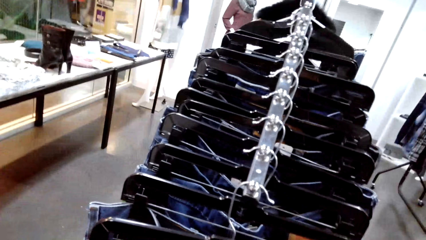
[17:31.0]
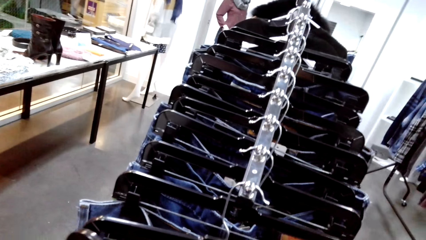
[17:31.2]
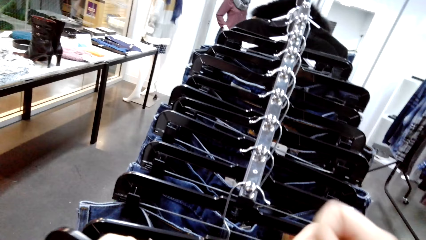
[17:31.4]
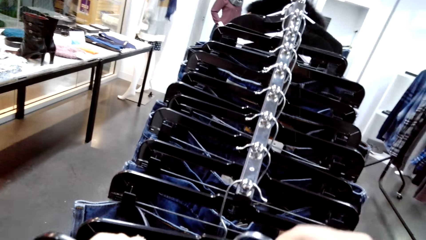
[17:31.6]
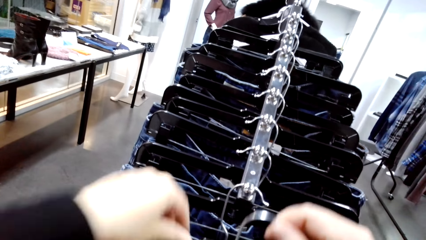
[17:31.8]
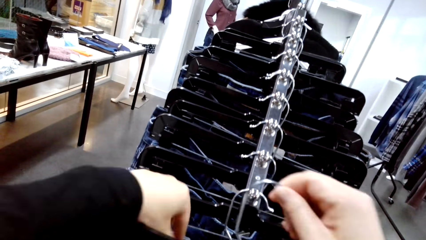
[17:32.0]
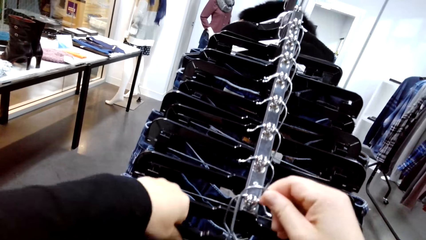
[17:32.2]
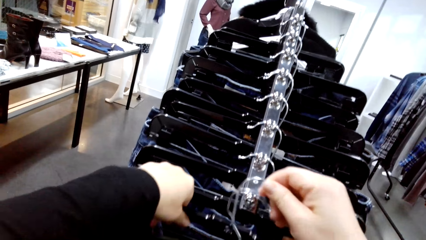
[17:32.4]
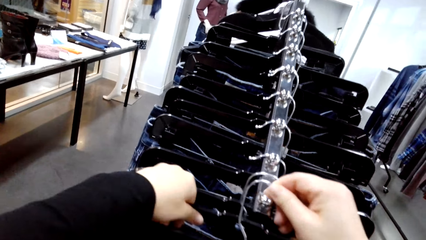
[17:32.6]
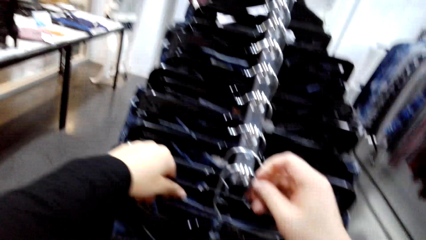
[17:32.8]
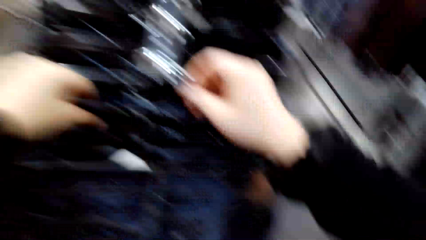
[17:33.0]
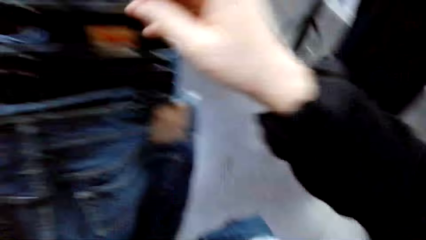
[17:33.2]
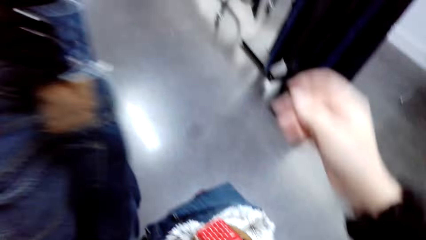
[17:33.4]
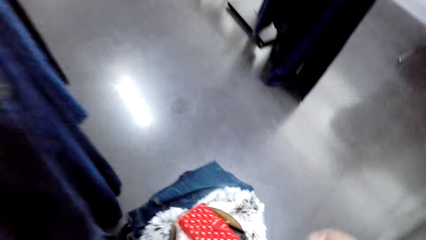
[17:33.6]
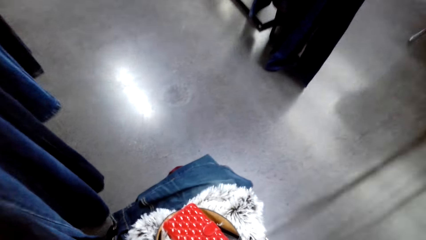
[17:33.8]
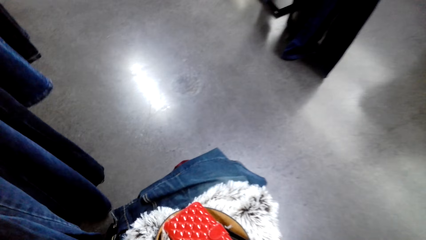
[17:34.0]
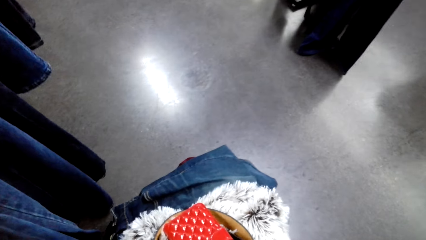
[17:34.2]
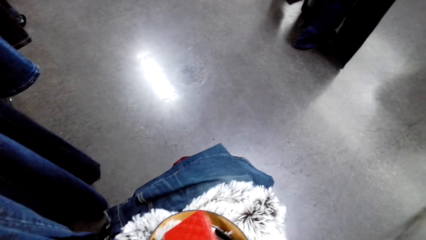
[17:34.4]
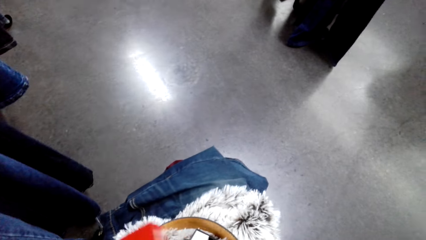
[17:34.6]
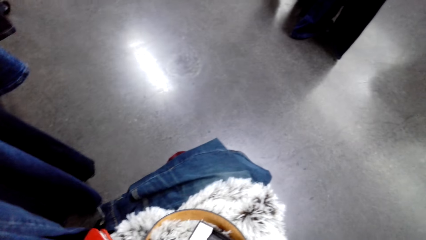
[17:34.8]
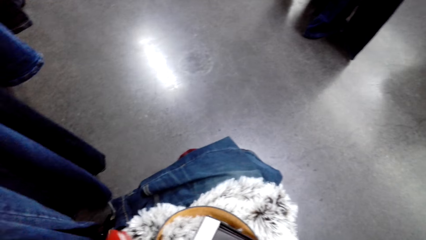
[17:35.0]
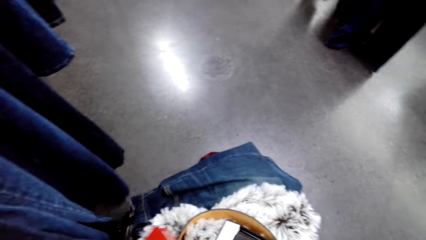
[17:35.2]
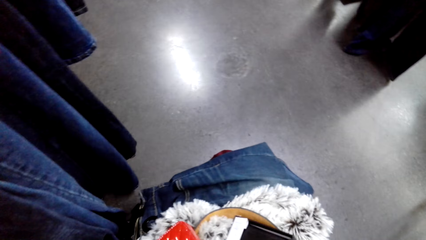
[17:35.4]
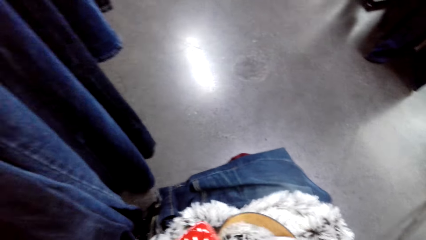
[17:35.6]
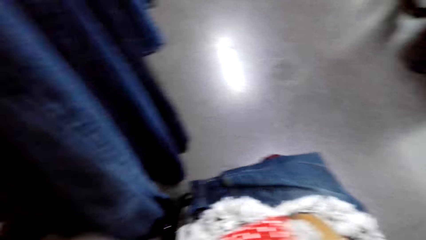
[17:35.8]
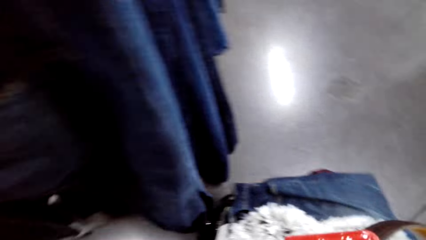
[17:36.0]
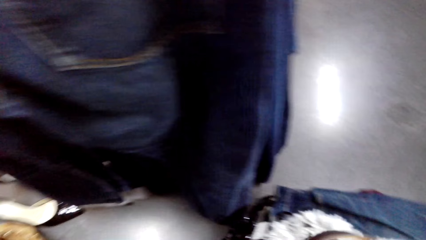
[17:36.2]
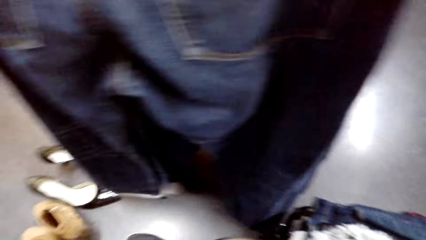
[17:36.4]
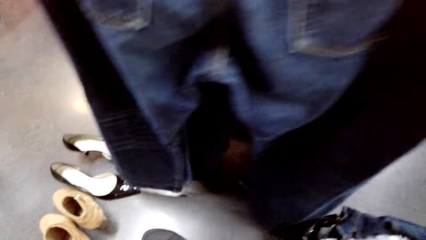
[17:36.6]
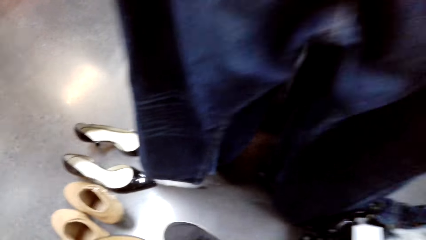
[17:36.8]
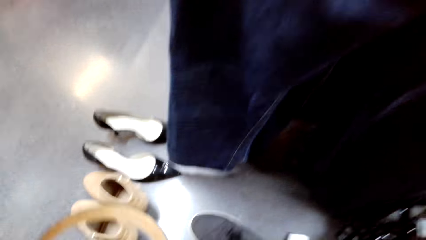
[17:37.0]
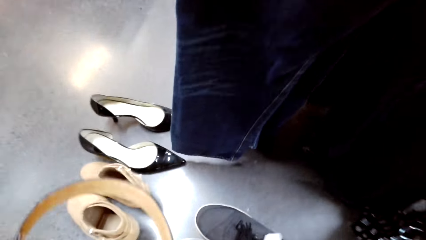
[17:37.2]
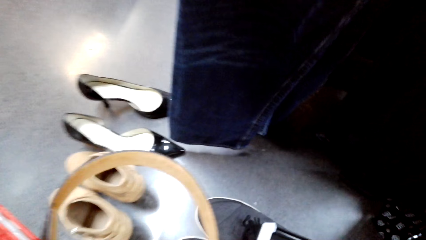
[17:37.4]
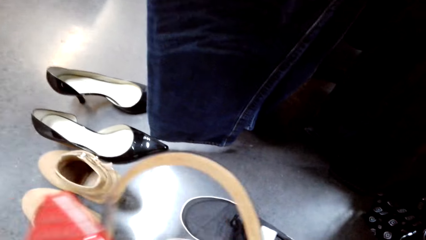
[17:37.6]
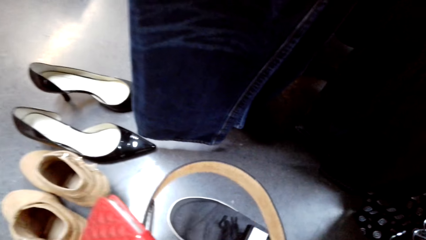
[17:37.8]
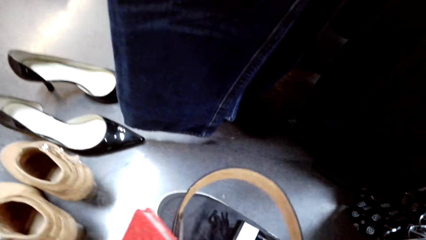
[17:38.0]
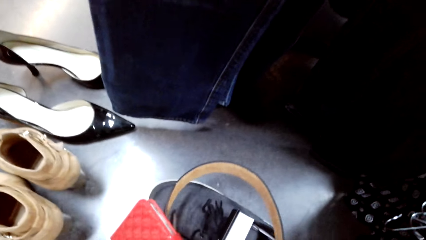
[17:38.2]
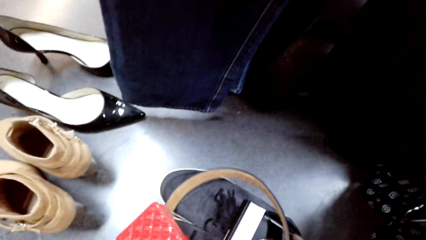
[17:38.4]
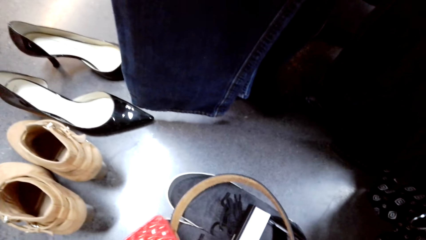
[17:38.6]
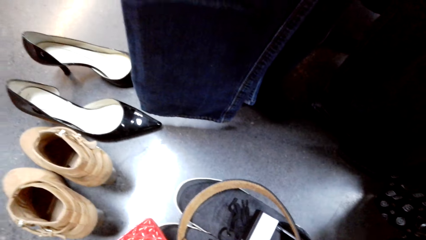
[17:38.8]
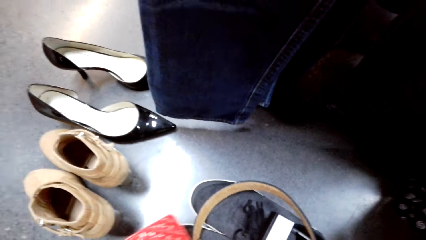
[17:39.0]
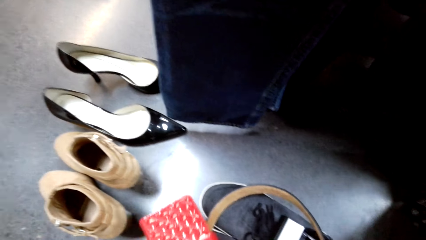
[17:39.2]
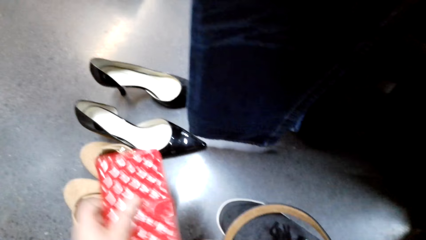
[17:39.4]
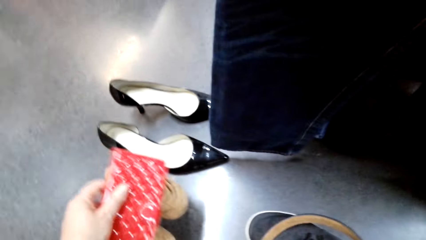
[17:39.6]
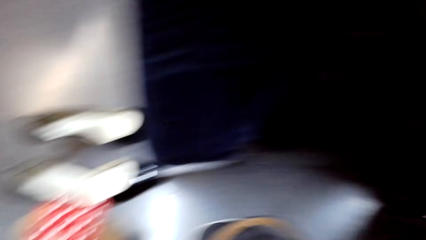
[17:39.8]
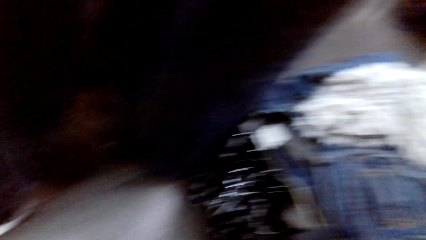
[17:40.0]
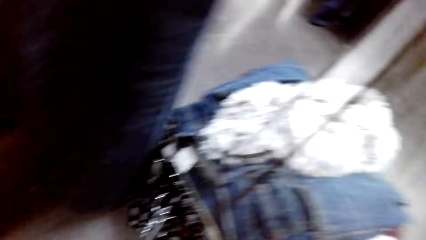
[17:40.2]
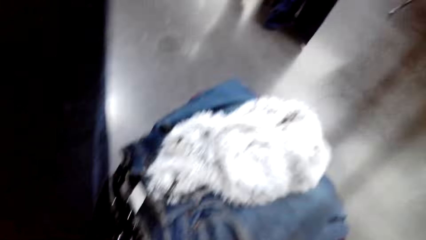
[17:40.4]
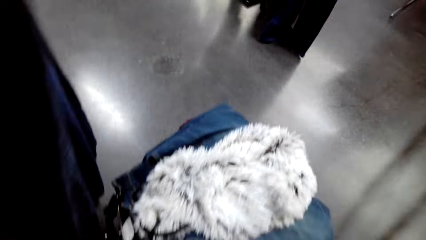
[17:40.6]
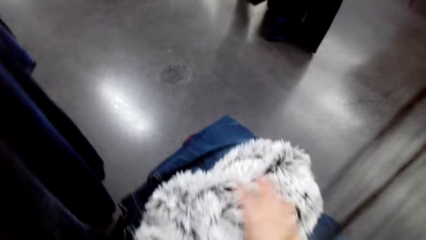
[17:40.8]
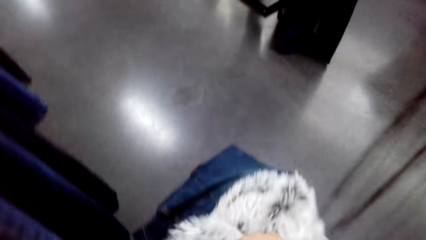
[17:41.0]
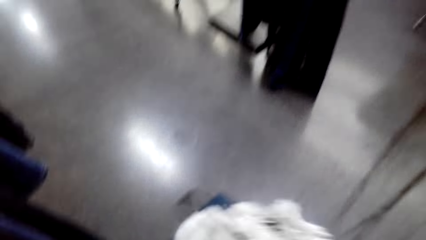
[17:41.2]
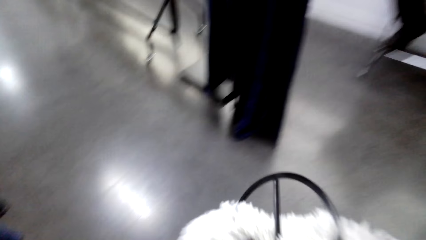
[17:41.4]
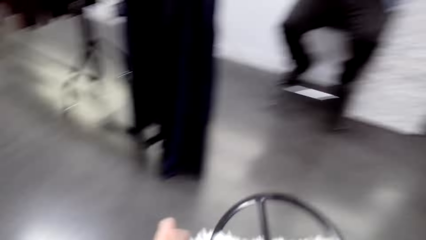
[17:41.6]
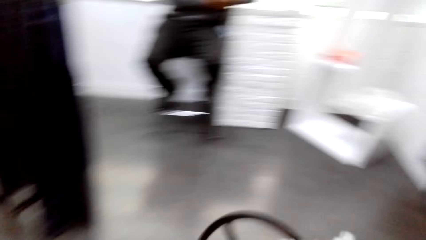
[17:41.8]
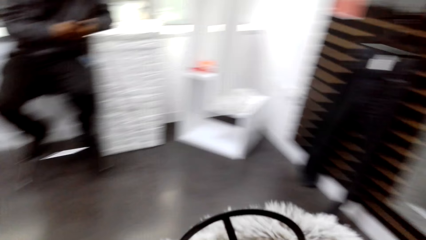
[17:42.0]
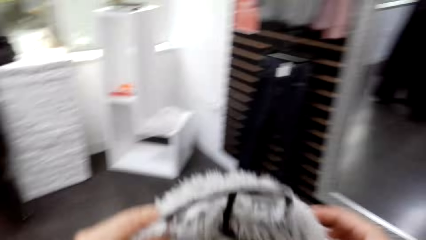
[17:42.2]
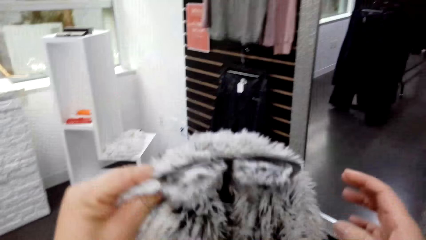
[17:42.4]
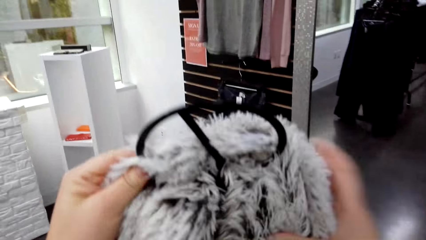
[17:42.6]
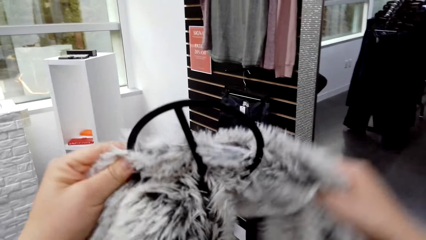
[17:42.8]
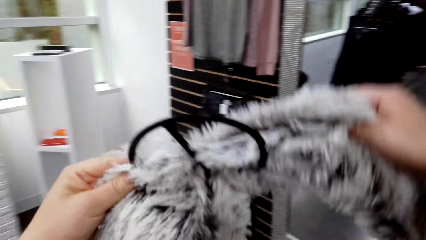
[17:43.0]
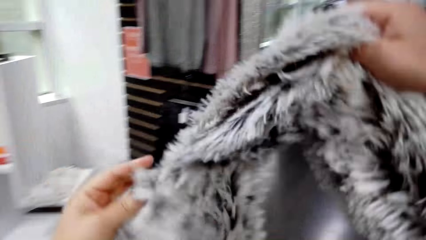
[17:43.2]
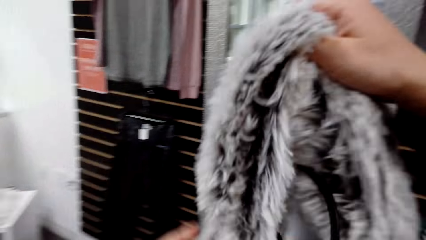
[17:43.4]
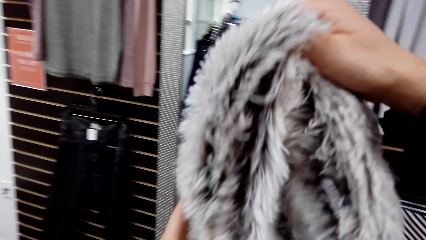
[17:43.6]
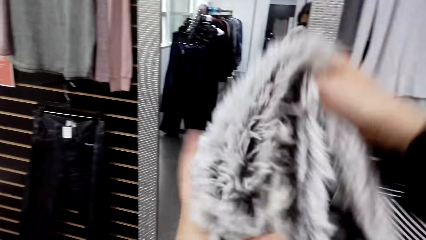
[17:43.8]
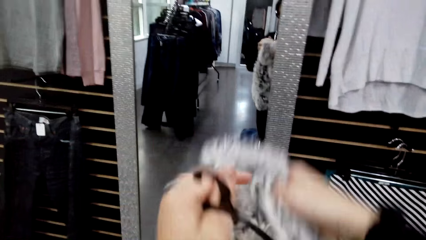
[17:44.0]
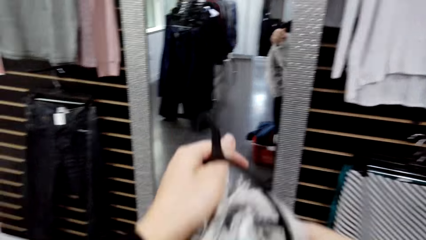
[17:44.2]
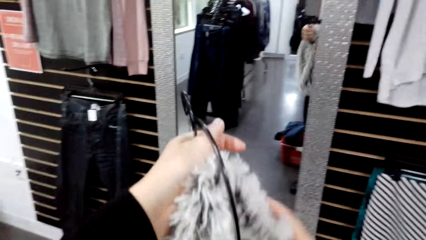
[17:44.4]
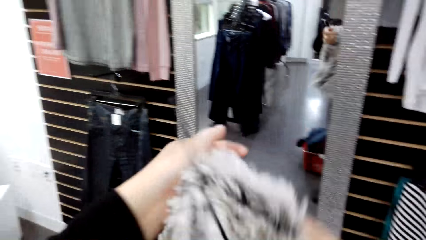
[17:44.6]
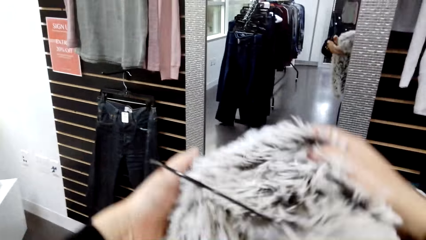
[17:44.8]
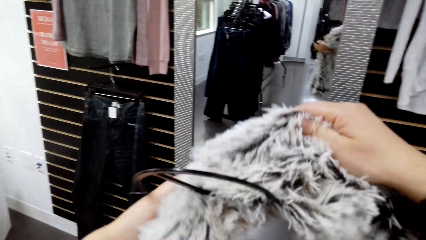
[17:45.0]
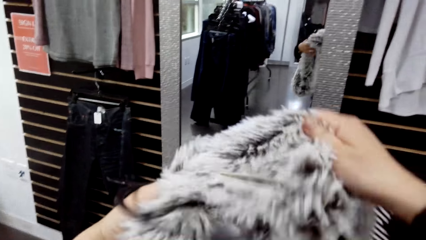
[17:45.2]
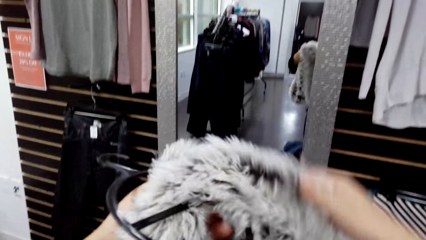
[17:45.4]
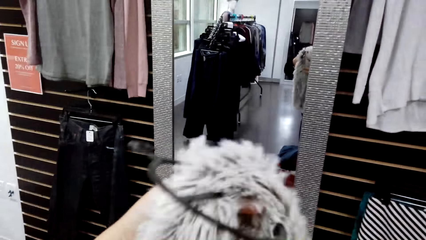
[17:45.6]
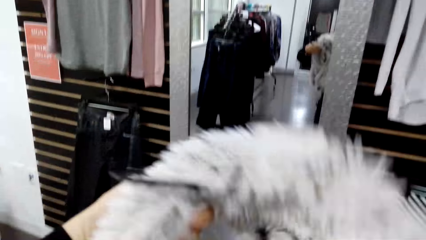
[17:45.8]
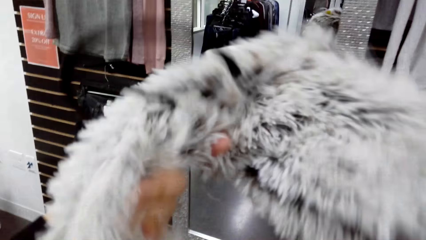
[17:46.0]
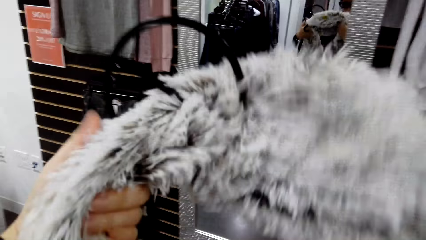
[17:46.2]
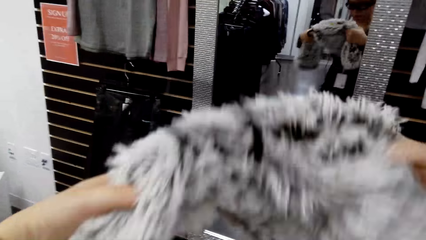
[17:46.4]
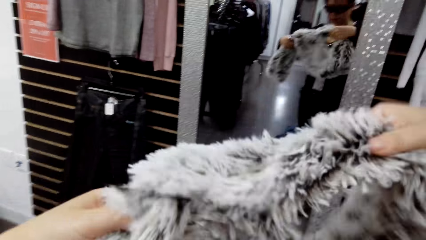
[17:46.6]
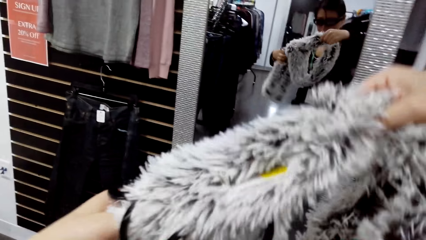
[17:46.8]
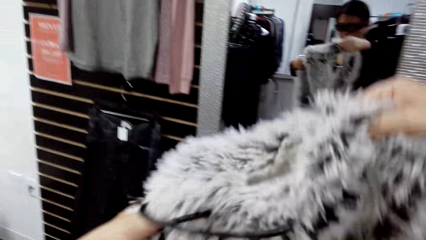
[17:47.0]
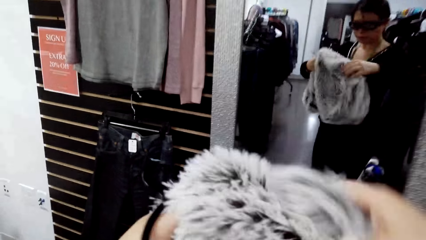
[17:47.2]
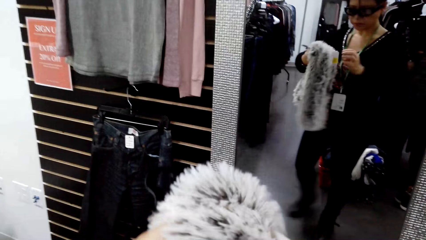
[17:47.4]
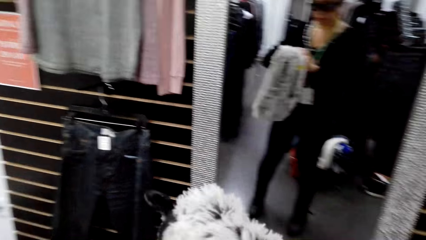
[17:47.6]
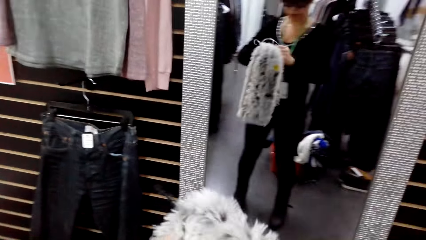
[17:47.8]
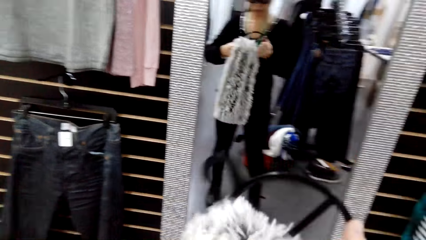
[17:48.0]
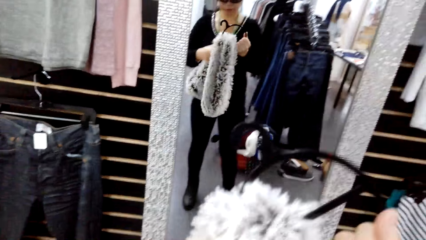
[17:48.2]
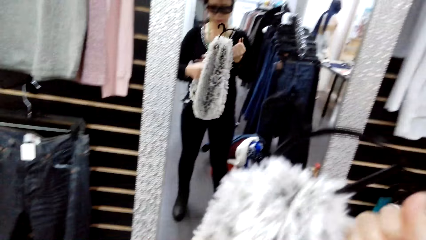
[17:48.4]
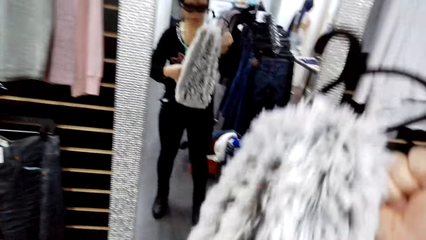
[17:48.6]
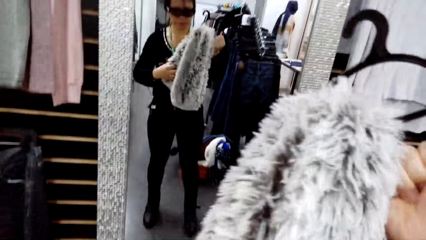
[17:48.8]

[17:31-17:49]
The camera wearer puts a jeans trouser on a hanger. They put the belt purse on the shoes. They pick up a scarf.
